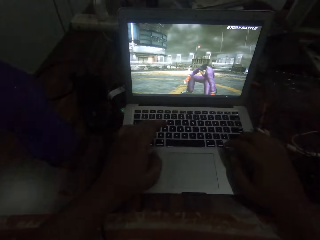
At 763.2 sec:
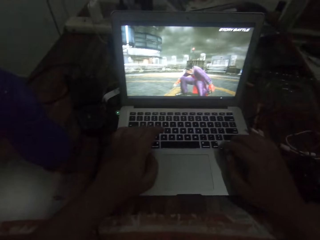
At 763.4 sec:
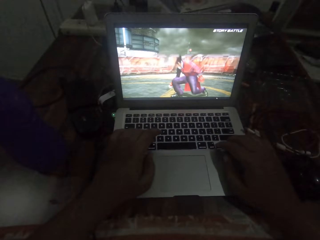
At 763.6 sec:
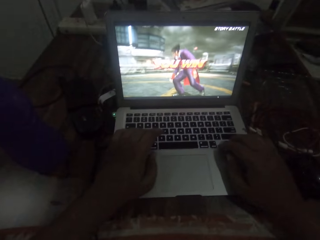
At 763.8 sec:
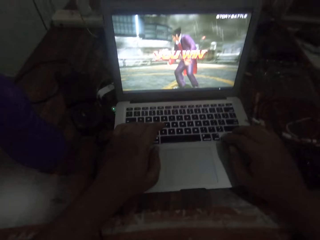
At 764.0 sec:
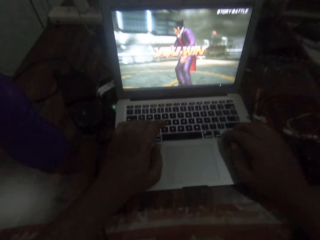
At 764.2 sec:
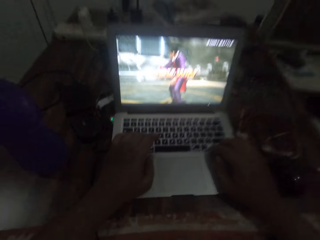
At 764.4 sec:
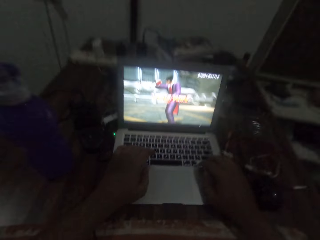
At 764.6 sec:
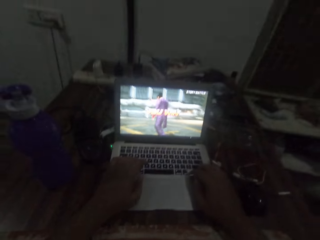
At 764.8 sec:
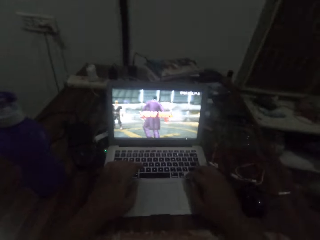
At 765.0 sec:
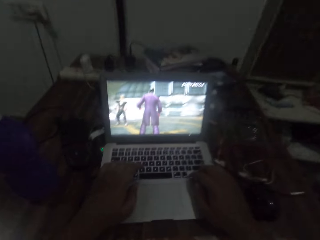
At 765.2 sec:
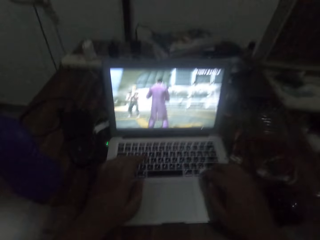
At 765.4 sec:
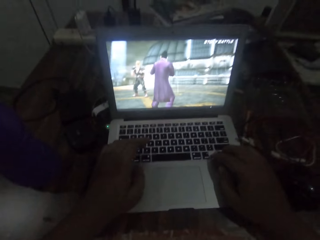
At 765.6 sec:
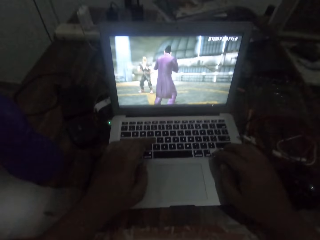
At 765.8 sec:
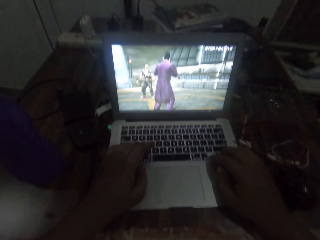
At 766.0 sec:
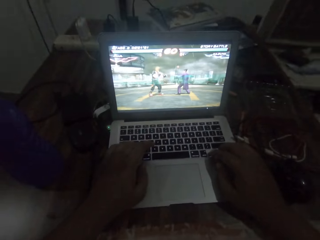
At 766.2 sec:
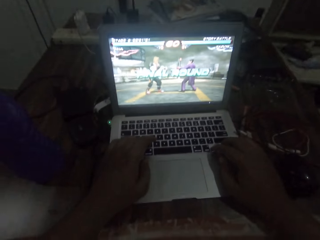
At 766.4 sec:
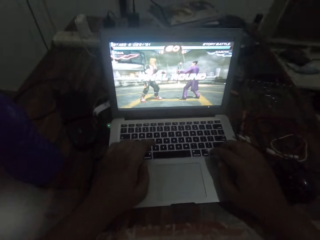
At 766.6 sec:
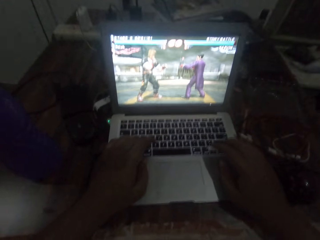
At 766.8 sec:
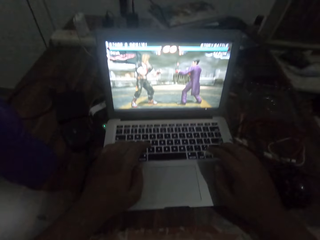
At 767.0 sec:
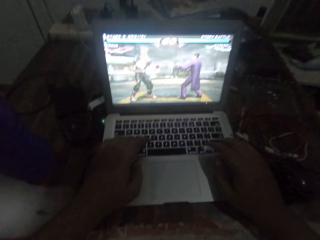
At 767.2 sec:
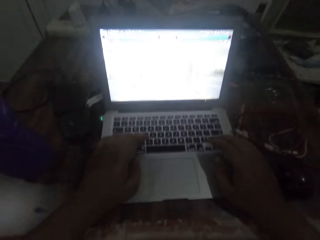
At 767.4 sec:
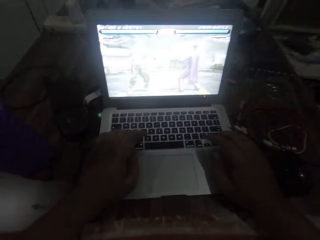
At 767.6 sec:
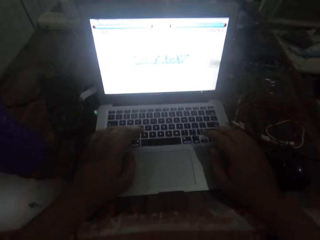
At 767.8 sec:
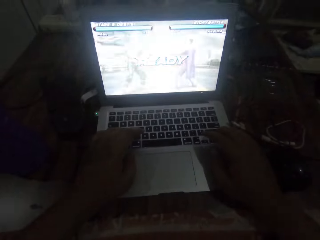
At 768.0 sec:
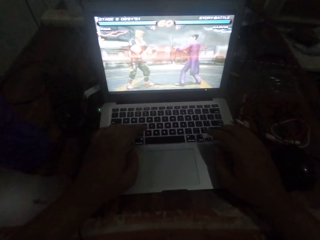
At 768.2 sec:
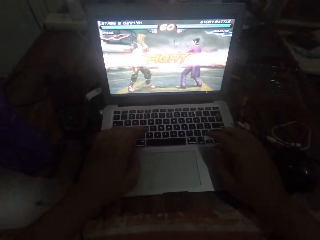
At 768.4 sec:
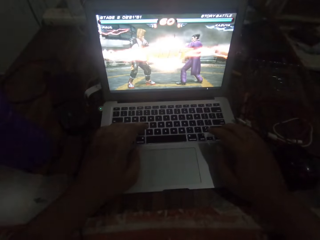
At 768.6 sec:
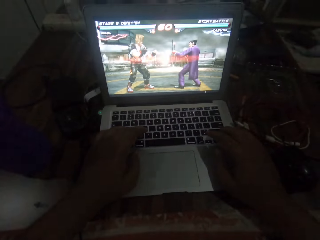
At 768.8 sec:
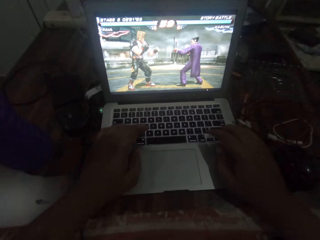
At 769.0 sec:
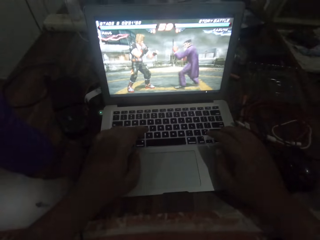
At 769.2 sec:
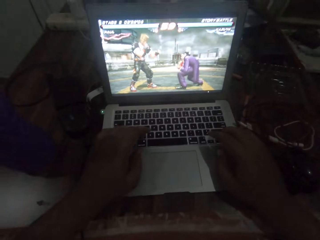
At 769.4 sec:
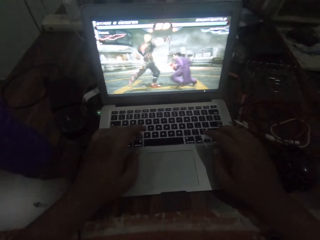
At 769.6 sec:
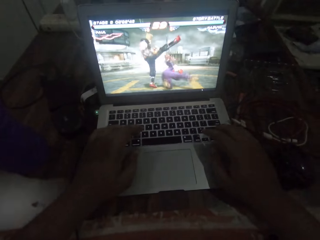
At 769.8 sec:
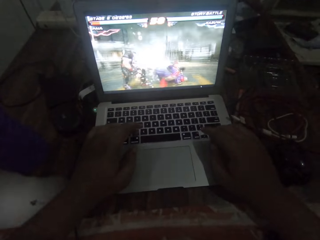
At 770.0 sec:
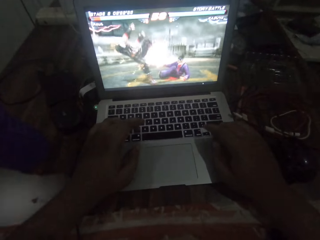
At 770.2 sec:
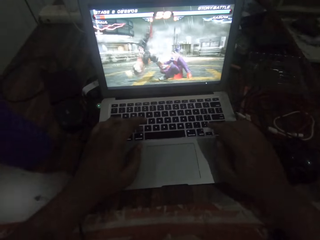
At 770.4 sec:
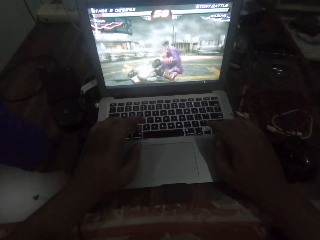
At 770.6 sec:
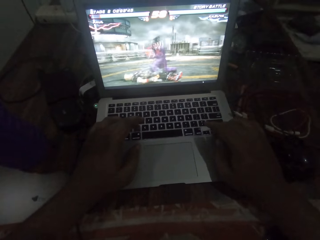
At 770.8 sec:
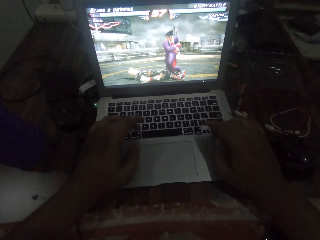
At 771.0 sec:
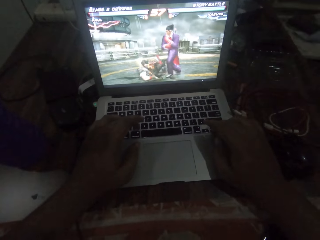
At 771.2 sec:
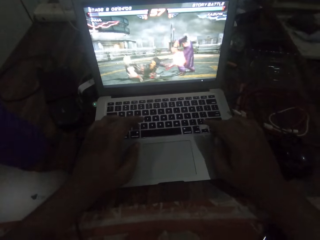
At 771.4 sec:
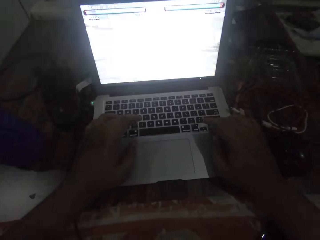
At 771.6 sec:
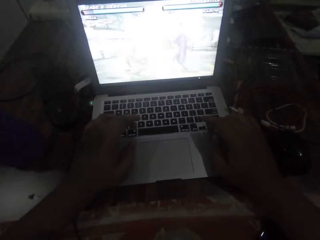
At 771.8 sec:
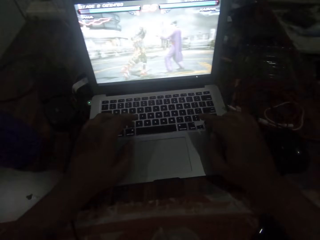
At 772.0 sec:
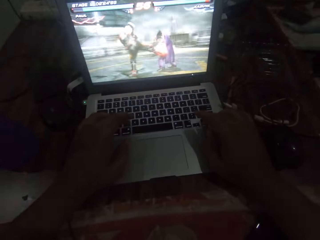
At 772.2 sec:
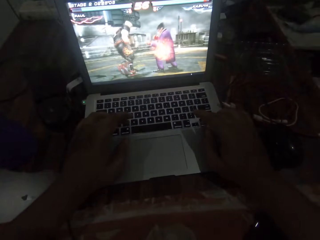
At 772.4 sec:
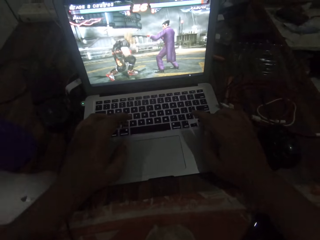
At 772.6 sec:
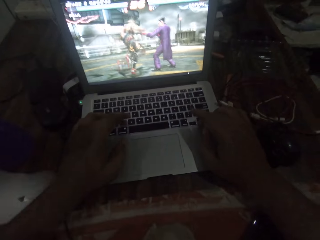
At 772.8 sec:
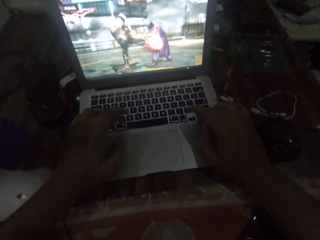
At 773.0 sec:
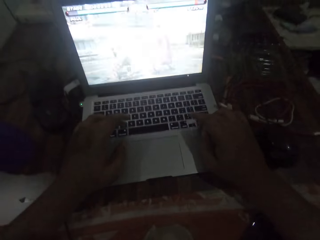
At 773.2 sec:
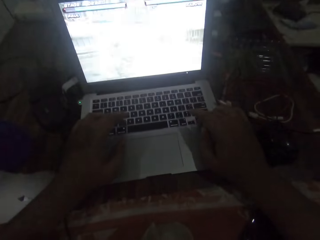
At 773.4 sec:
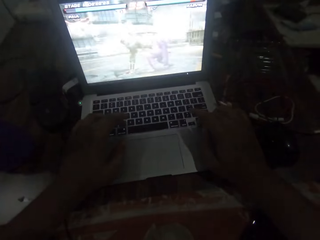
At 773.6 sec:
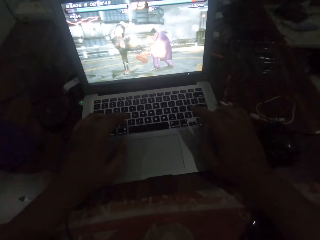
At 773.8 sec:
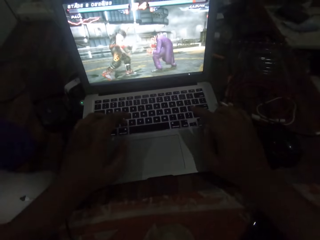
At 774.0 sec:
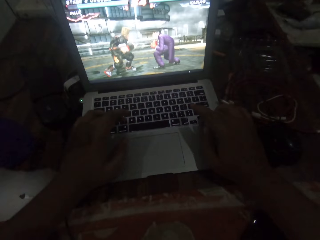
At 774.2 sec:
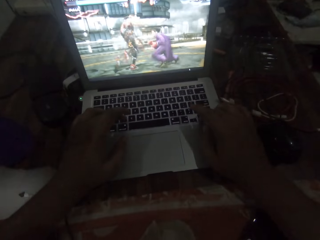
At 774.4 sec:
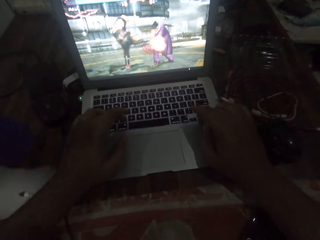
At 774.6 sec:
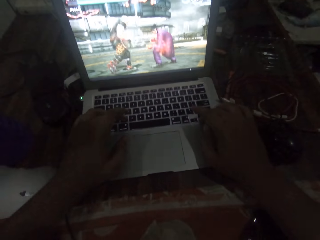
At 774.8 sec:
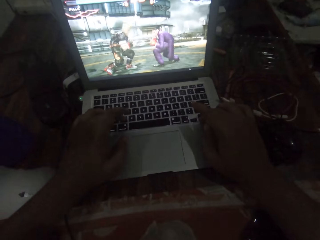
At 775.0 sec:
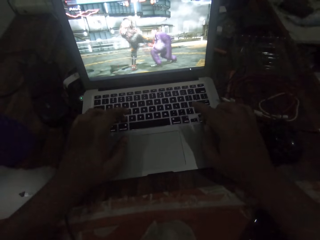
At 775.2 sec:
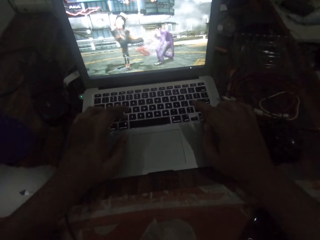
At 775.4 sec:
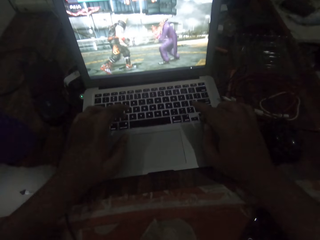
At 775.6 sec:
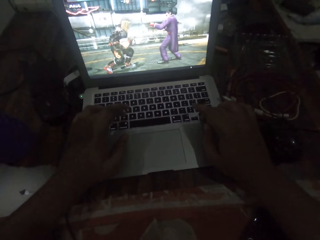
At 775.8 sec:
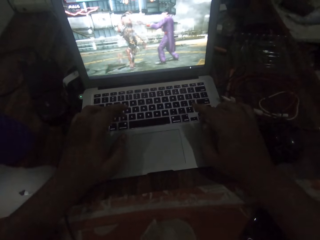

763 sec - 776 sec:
The camera wearer stops pressing the keyboard. They press the keyboard.

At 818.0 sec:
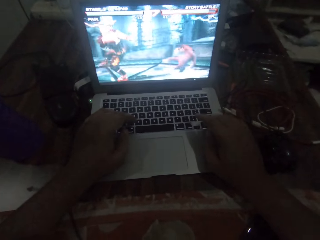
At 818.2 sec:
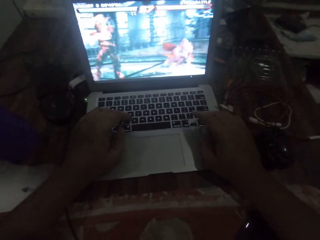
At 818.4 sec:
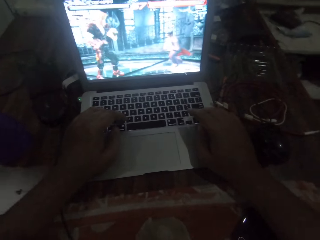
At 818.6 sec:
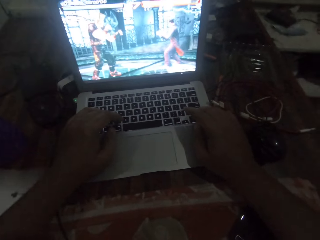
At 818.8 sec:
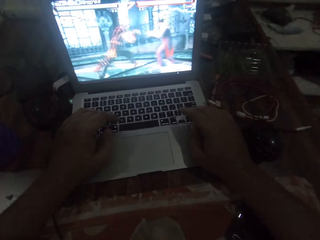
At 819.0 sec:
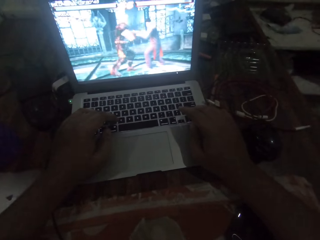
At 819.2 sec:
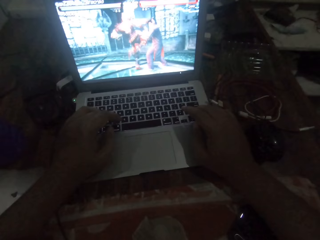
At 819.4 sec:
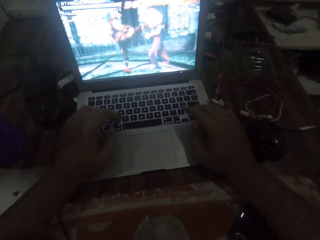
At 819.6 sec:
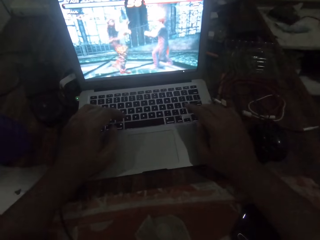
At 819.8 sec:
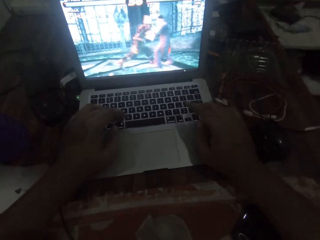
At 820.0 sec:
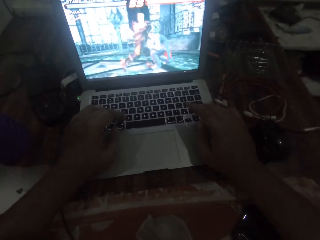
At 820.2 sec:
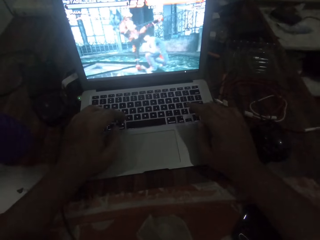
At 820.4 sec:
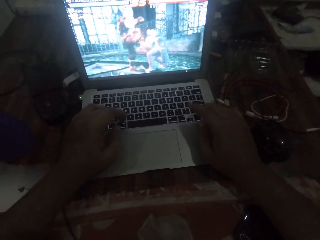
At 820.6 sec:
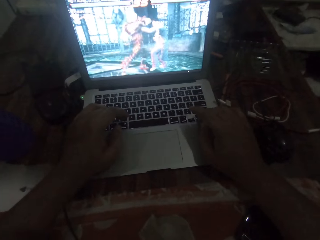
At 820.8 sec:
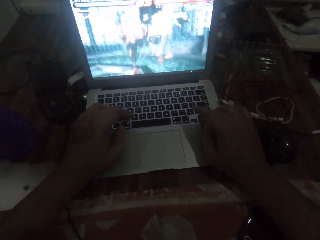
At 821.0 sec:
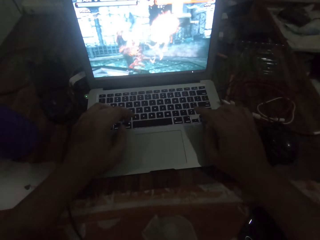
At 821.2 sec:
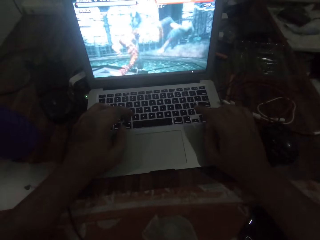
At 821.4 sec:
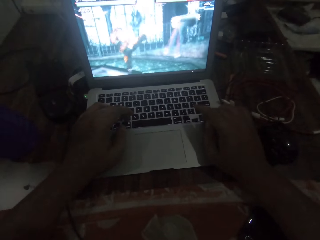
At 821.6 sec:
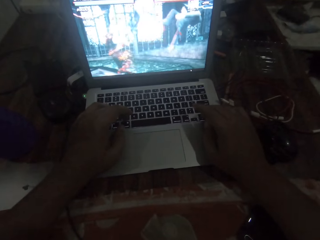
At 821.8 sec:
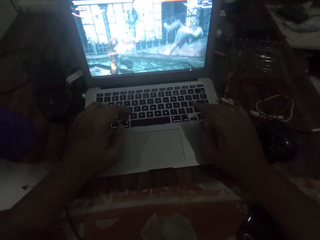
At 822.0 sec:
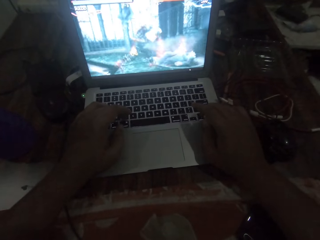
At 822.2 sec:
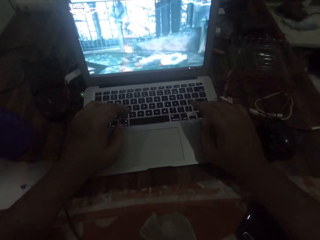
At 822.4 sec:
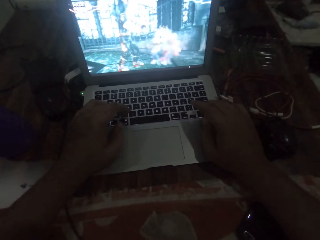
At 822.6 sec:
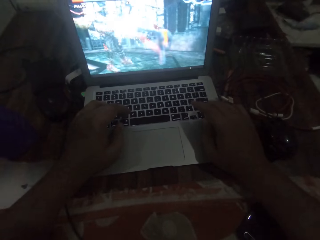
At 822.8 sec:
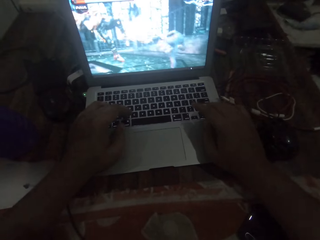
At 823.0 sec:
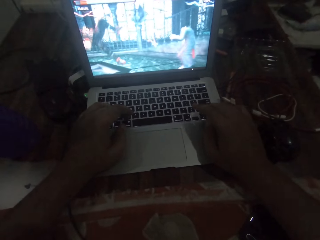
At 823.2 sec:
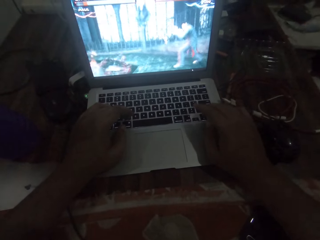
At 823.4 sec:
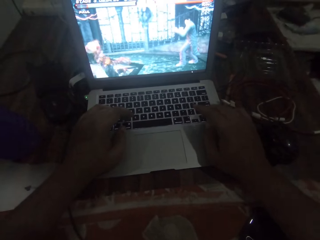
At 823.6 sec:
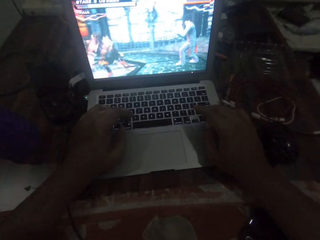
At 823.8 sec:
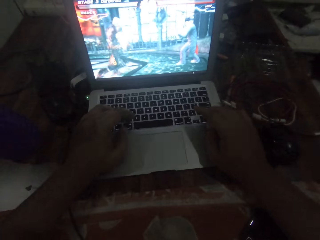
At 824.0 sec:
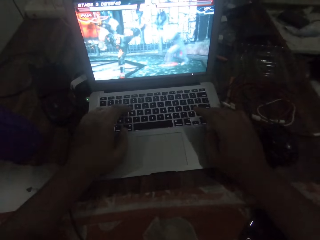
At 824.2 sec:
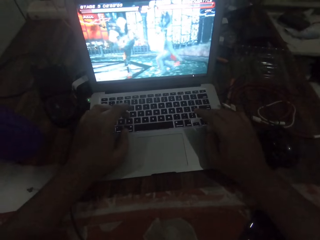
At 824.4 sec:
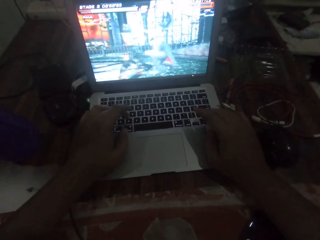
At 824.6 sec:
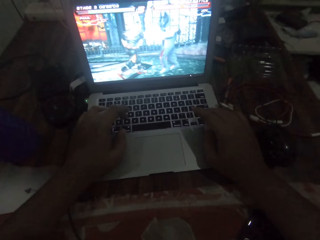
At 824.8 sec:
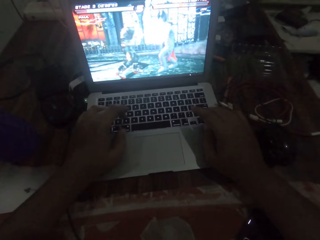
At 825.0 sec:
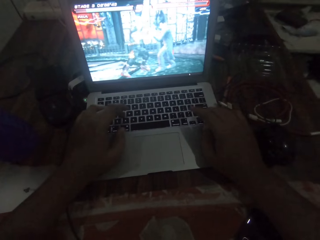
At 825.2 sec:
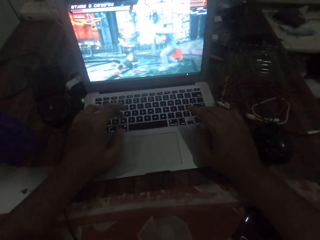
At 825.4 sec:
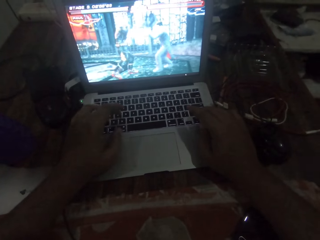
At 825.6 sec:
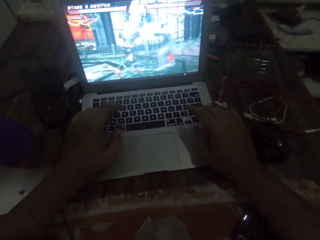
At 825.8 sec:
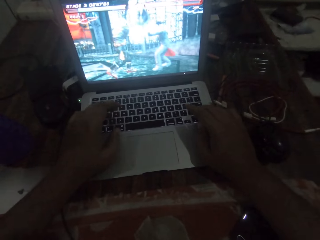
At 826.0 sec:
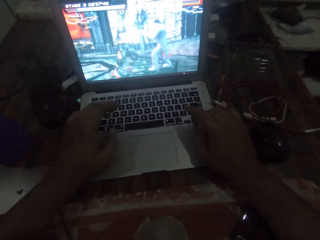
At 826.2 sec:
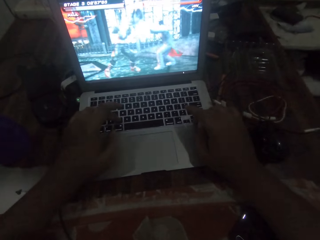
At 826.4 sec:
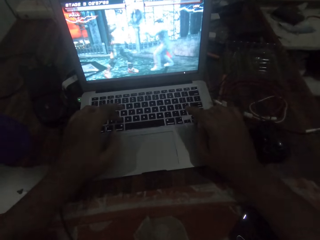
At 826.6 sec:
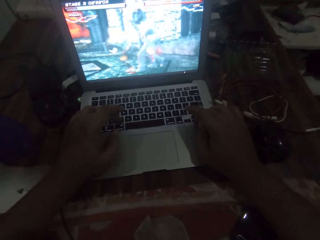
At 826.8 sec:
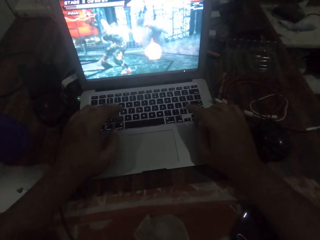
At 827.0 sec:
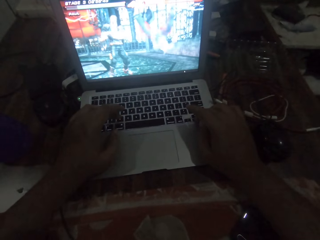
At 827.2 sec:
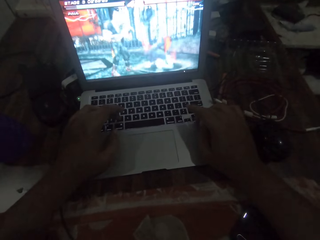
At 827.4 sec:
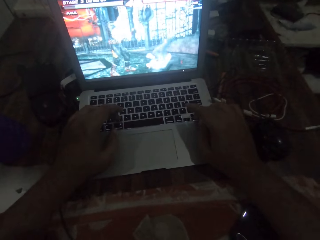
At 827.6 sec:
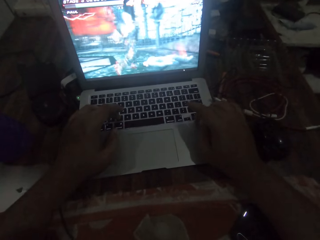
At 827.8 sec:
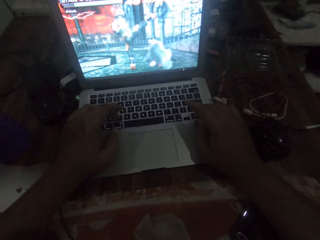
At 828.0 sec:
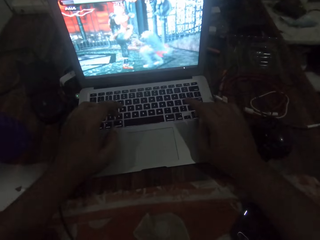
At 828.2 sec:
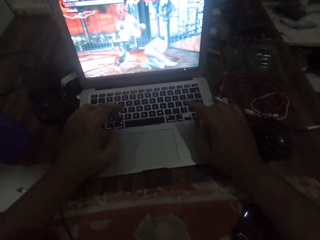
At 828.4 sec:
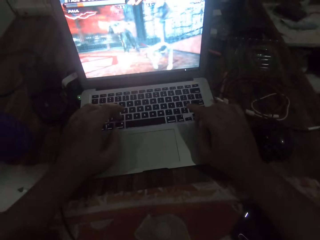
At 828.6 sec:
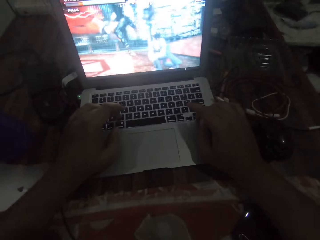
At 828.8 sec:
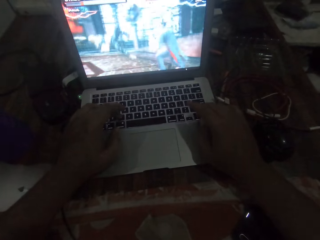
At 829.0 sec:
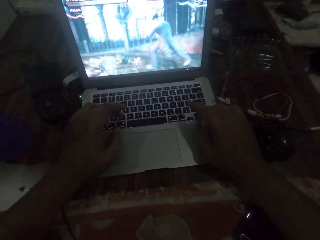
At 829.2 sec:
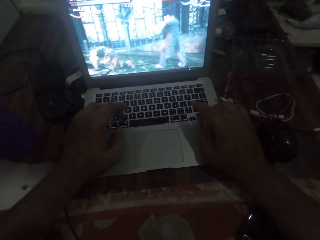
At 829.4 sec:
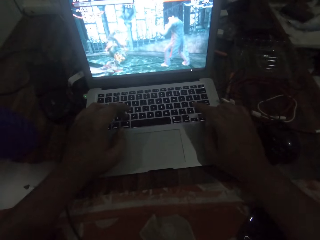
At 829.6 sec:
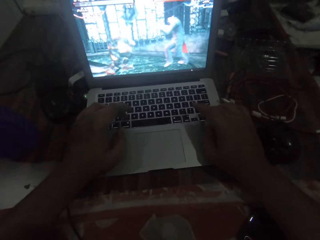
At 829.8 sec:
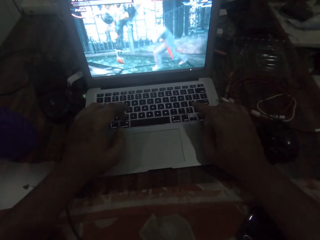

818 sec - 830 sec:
The camera wearer presses the keyboard. They operate the laptop keys with both hands.
